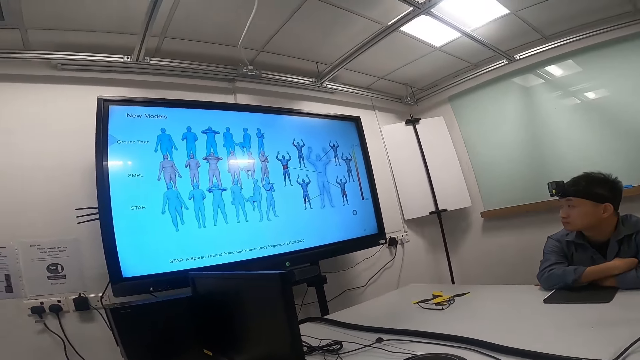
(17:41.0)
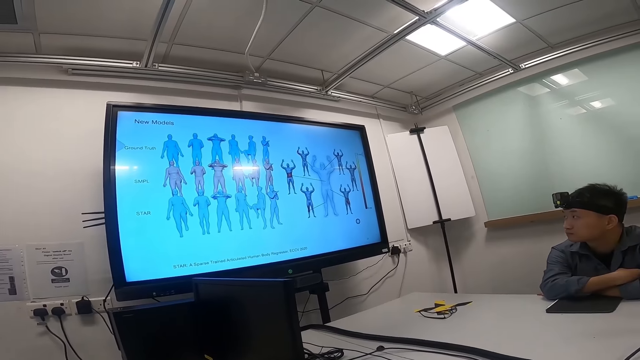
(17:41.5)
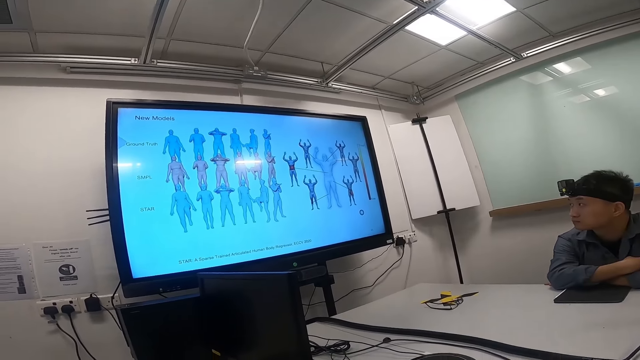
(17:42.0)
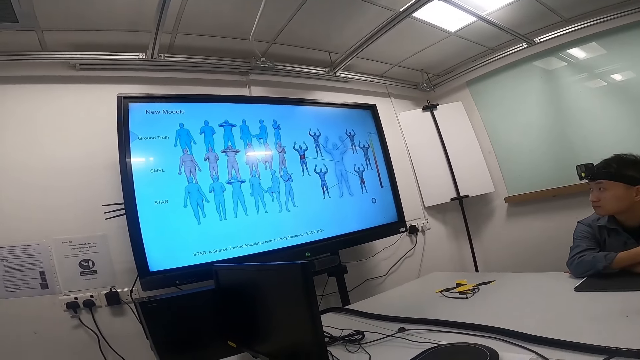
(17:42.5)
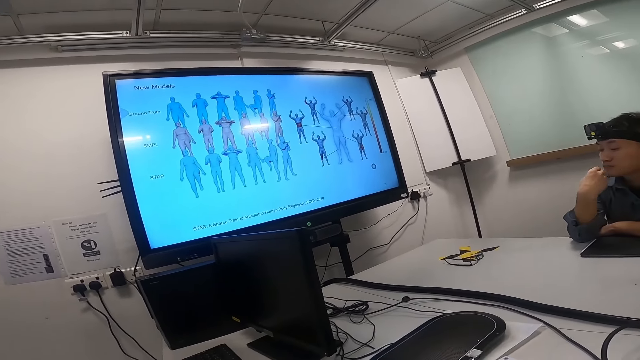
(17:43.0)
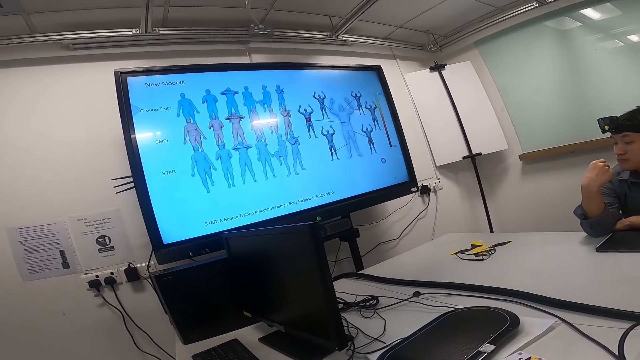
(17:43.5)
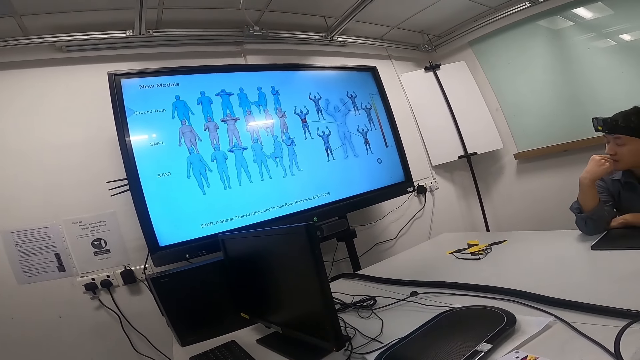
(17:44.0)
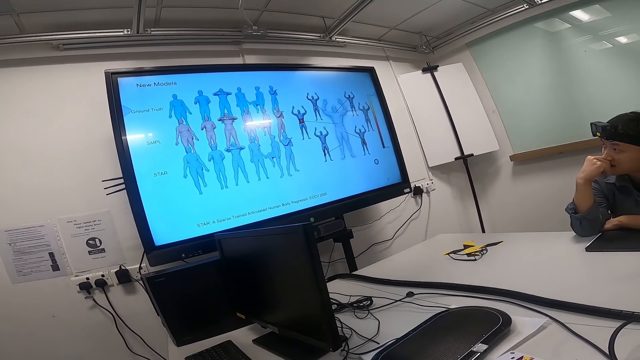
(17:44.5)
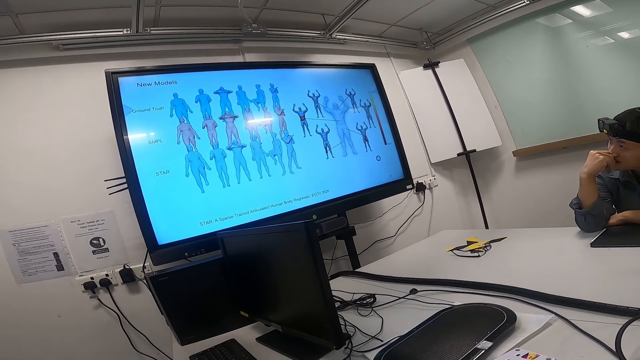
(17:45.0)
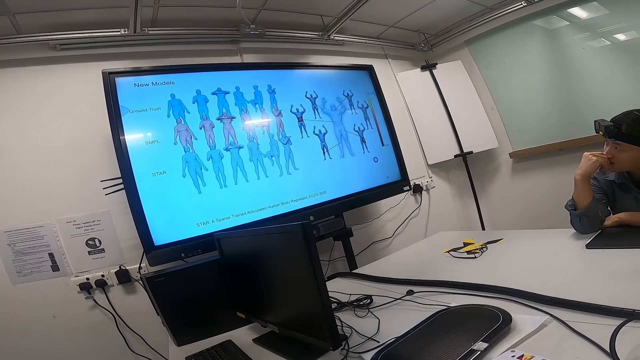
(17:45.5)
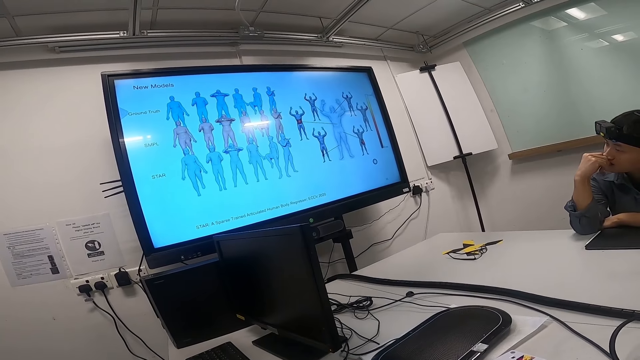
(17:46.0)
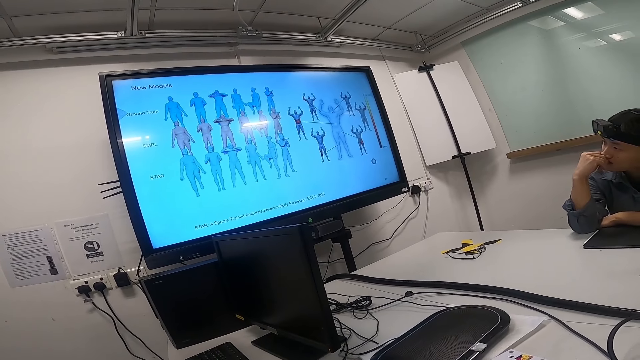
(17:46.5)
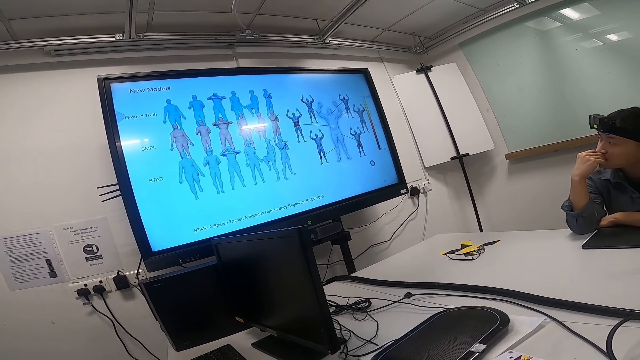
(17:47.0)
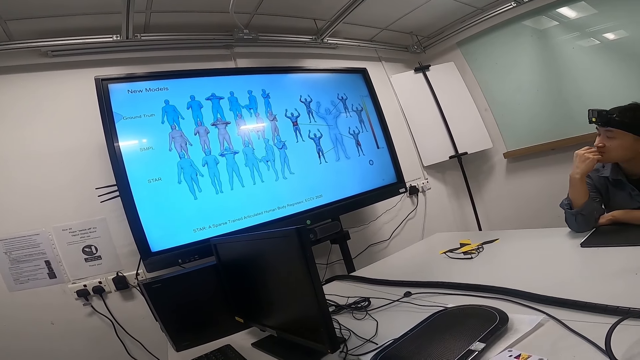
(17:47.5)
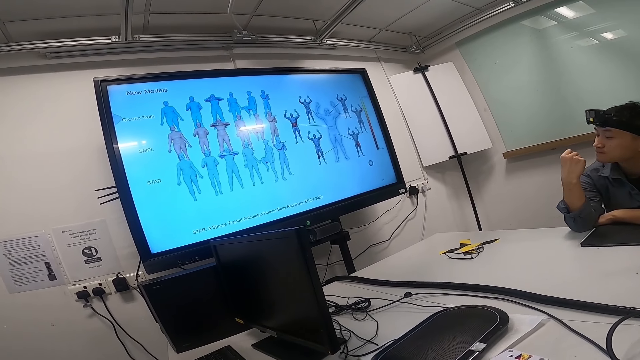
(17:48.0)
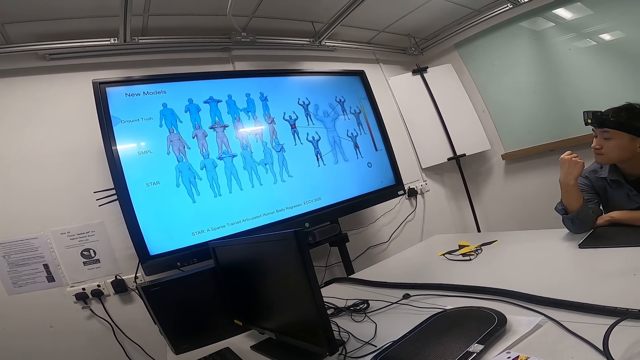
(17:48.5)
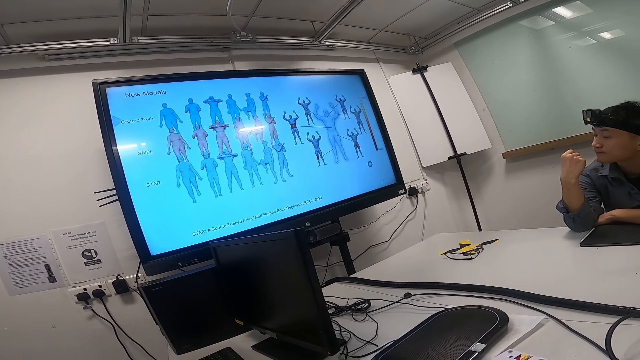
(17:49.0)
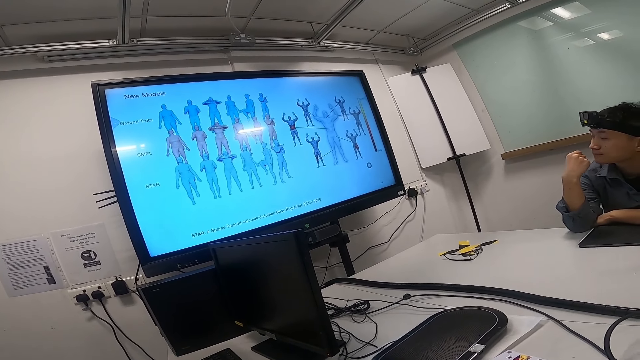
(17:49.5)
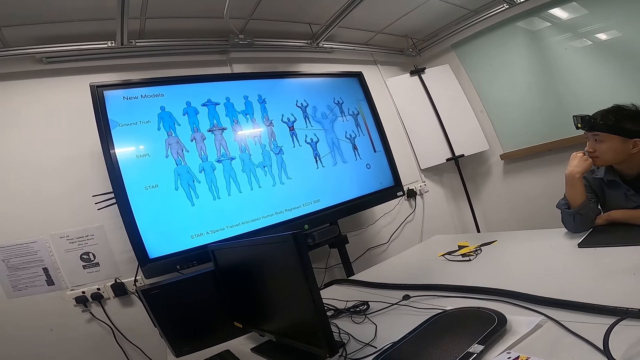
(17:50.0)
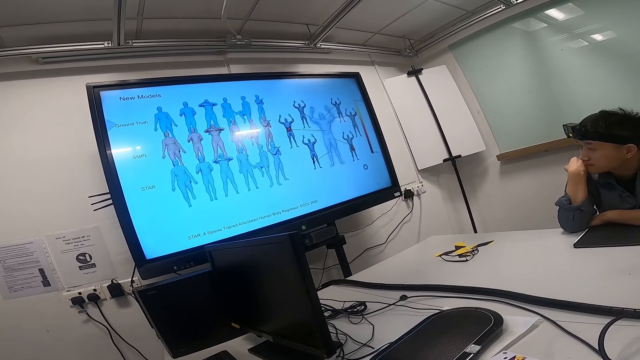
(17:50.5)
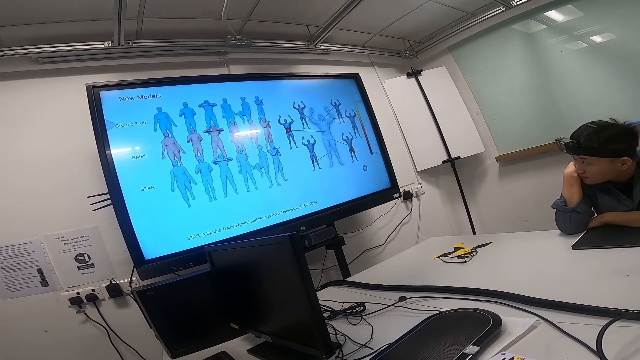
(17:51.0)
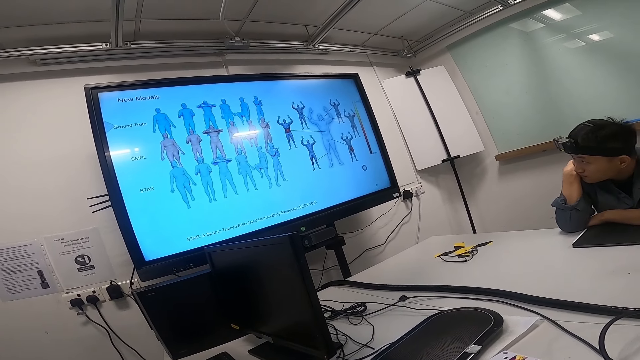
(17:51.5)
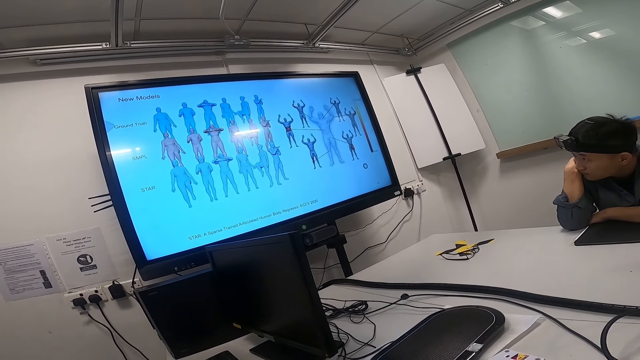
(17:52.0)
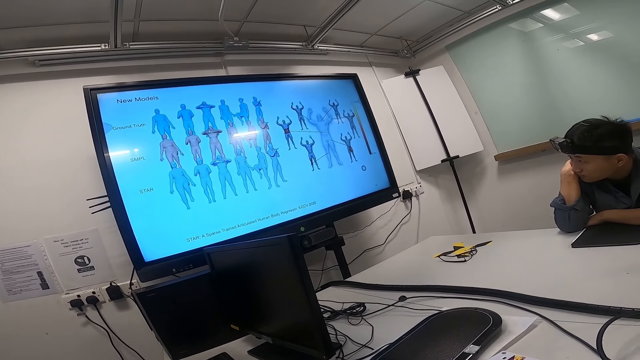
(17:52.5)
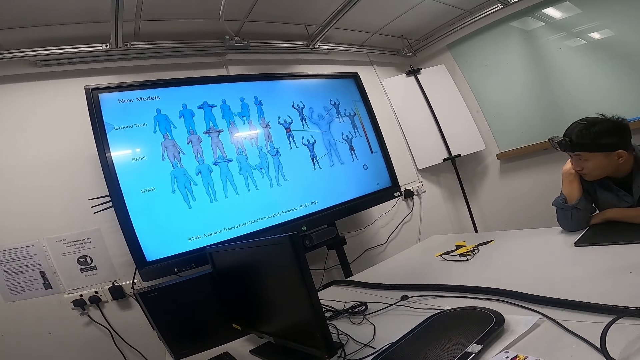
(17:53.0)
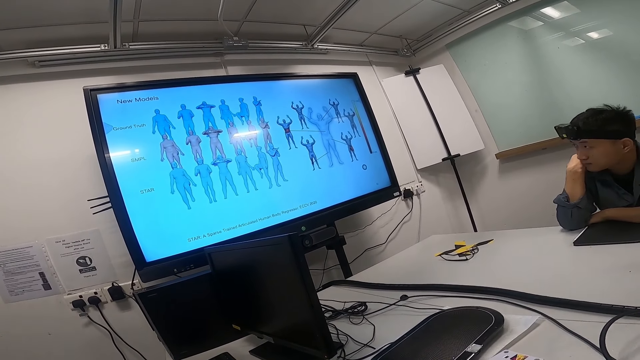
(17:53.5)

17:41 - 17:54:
The camera wearer stares around. A person looks at his hands. The person puts the thumb in the mouth. The person looks at his fingers. The person leans on his hands. The person watches the news on the smart TV.

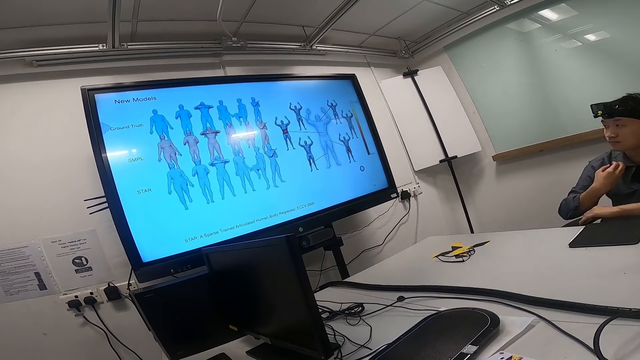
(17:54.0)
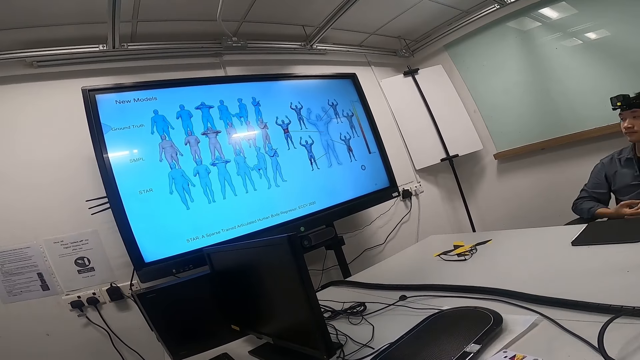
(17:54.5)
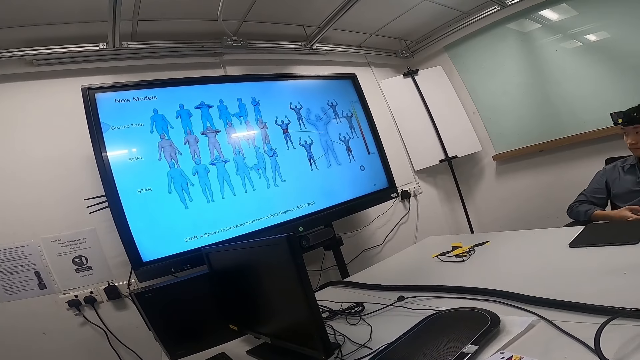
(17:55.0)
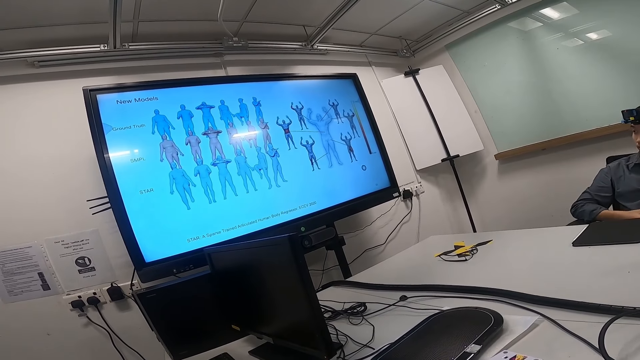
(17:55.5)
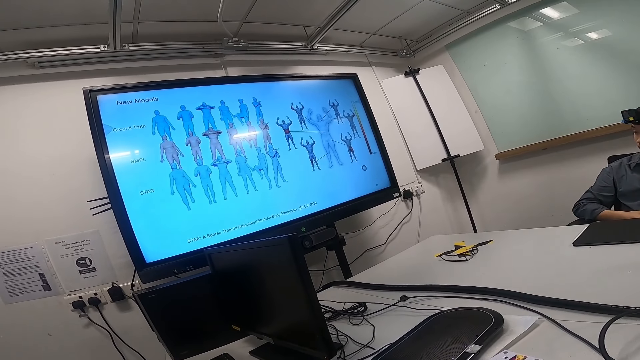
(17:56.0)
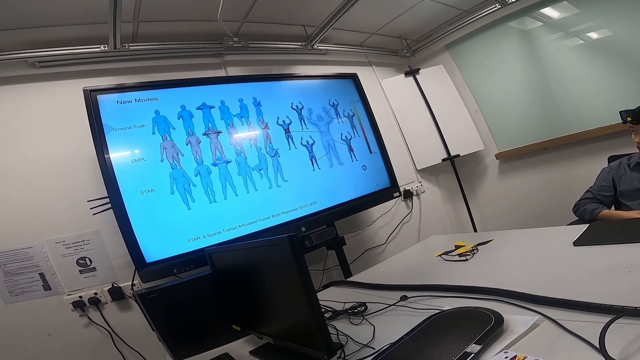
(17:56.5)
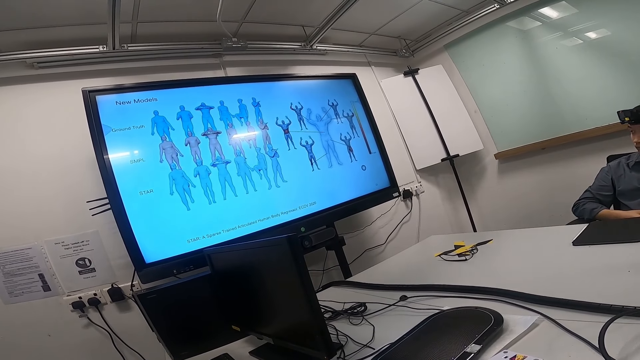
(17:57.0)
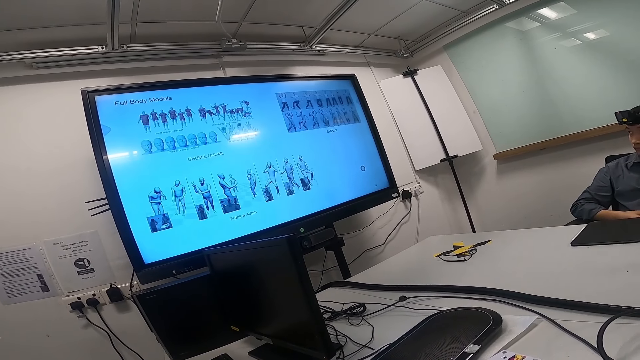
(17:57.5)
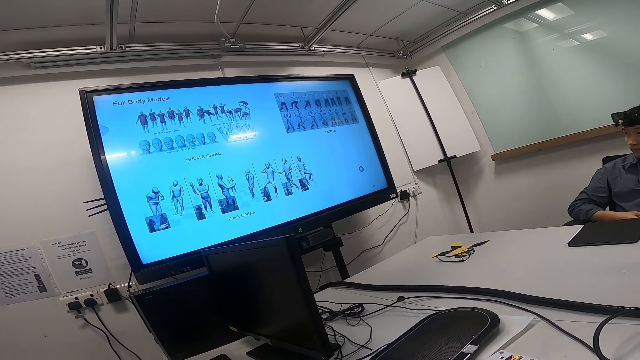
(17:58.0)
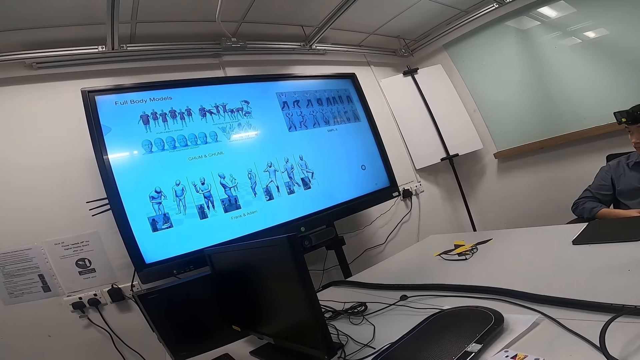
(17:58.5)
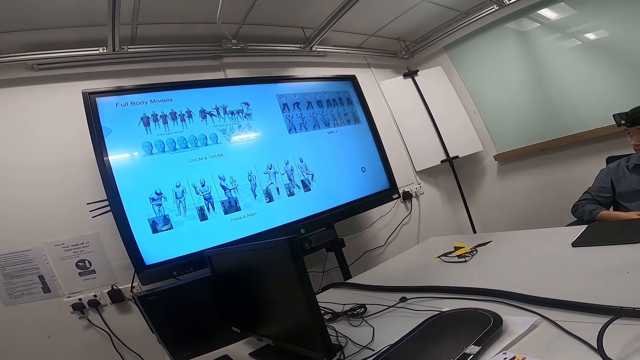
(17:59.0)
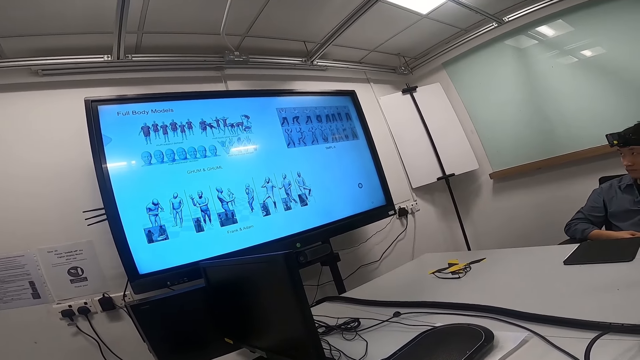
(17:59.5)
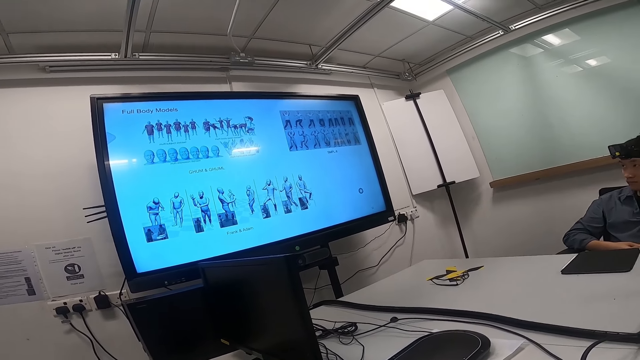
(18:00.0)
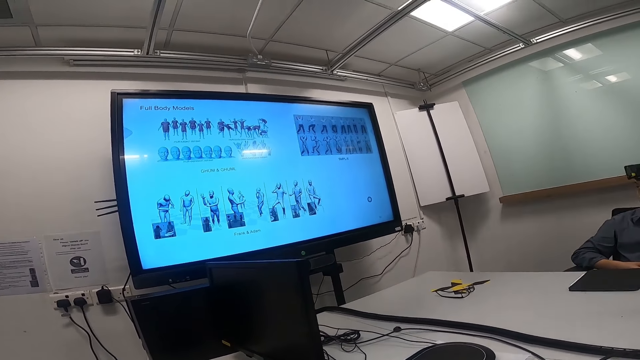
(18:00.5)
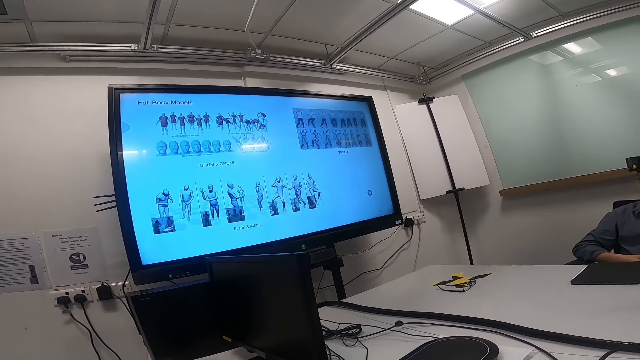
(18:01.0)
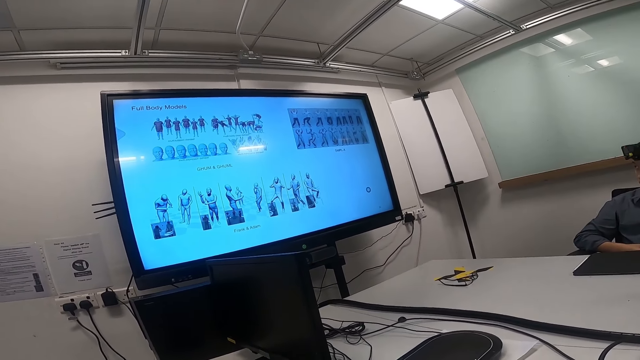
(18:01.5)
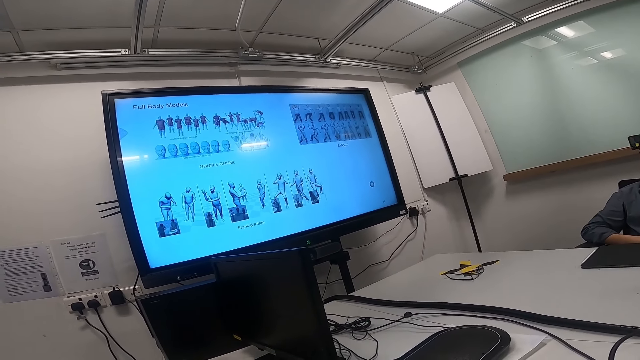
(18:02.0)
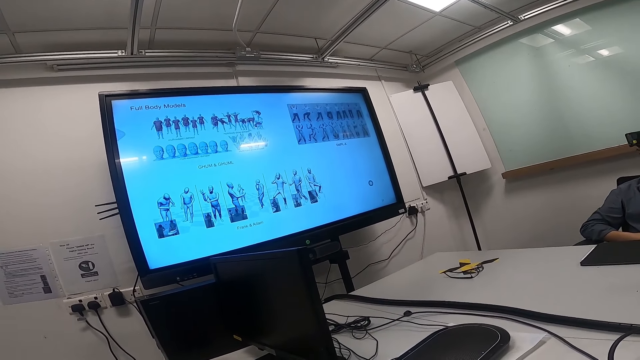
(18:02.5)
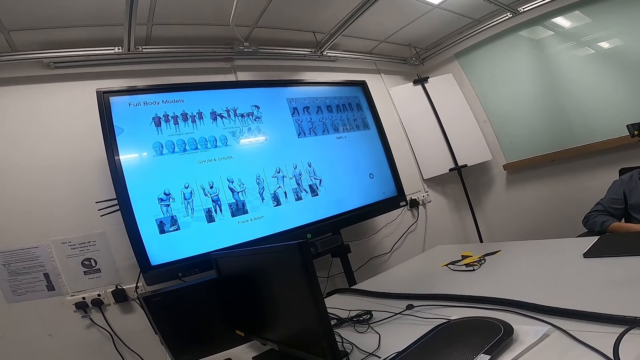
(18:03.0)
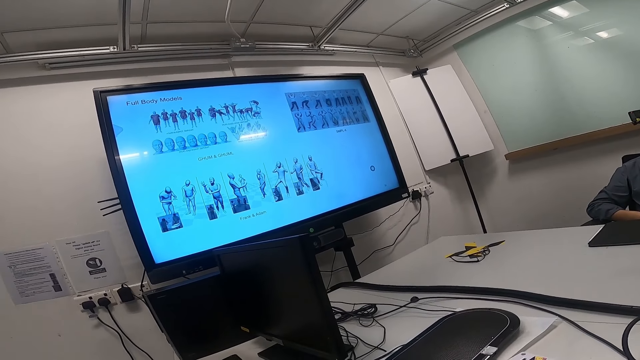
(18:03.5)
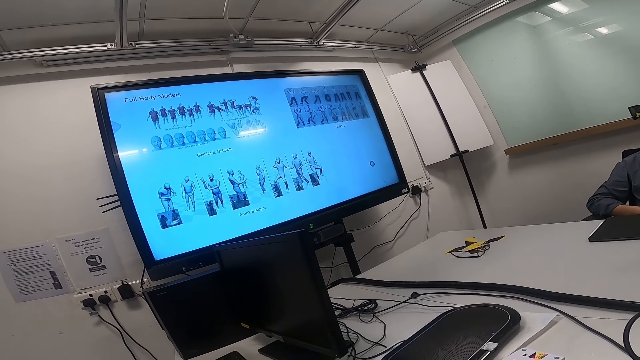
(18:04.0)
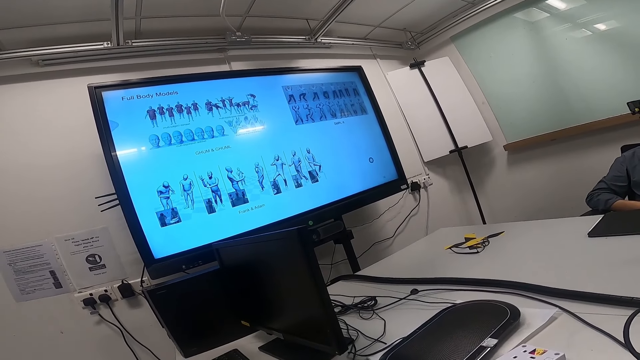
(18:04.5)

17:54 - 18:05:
A man sits back on the chair.
